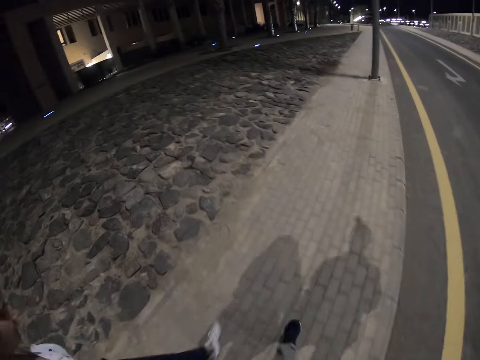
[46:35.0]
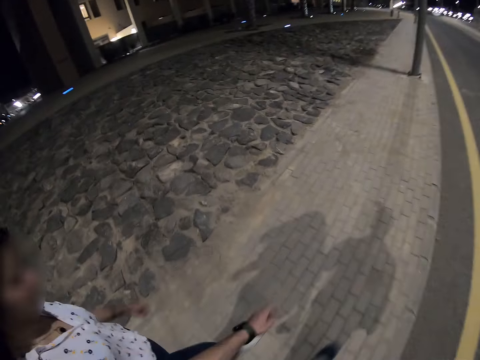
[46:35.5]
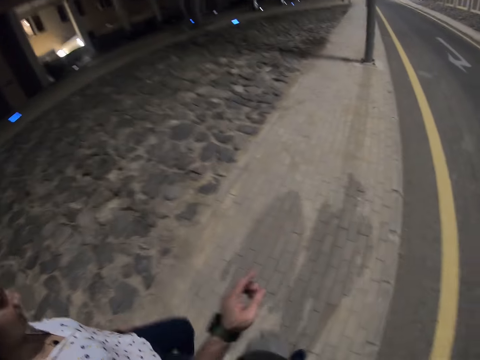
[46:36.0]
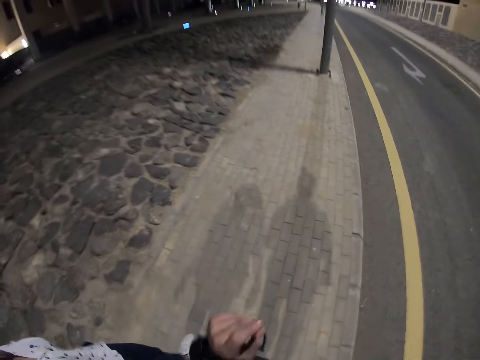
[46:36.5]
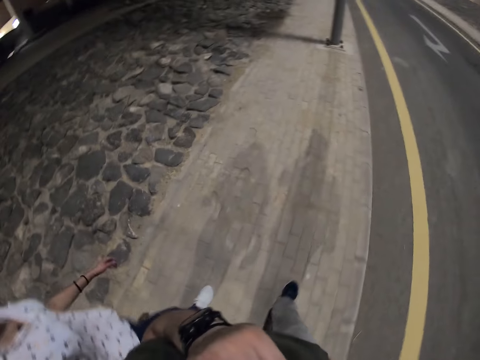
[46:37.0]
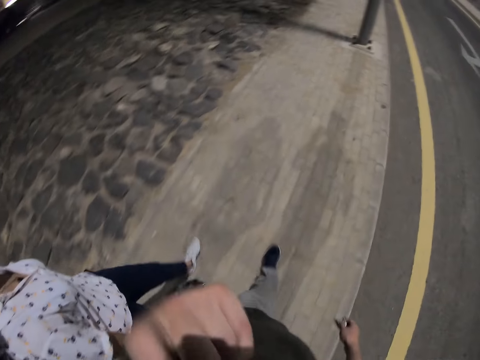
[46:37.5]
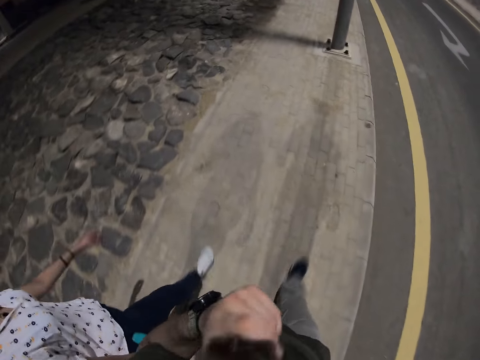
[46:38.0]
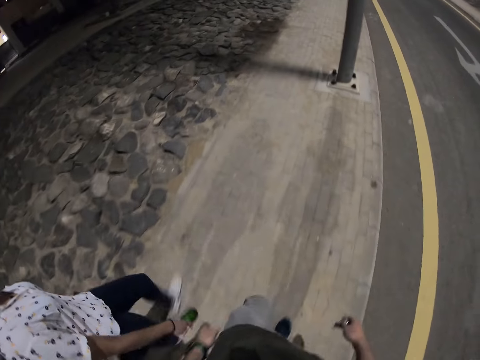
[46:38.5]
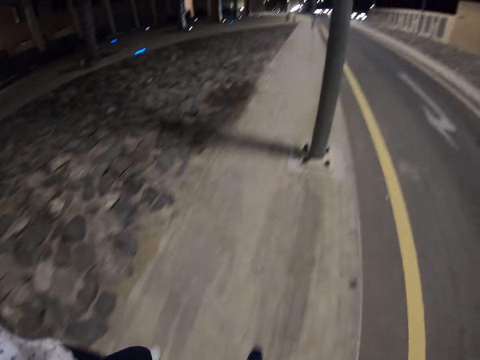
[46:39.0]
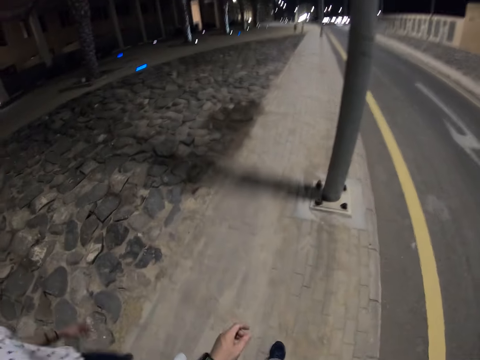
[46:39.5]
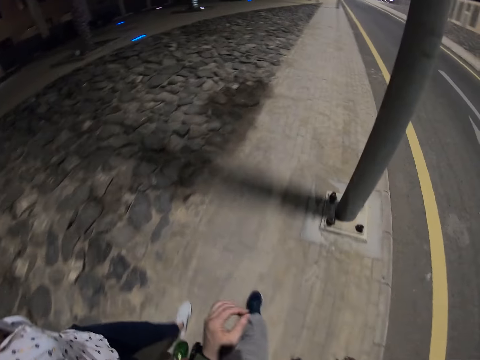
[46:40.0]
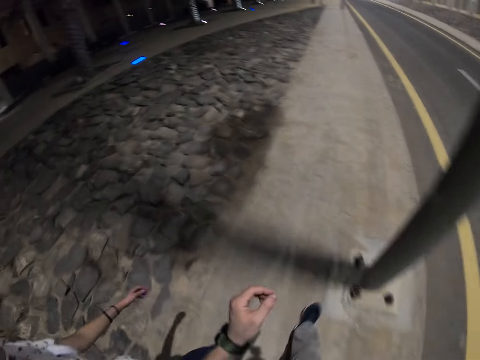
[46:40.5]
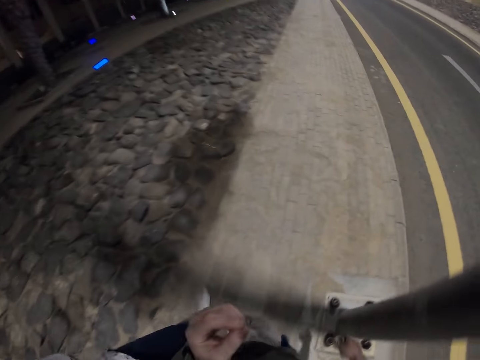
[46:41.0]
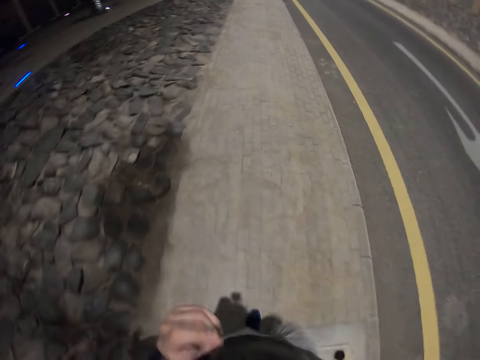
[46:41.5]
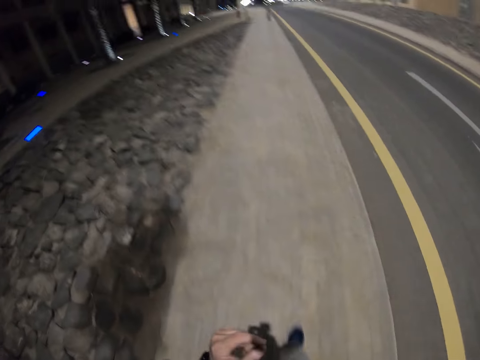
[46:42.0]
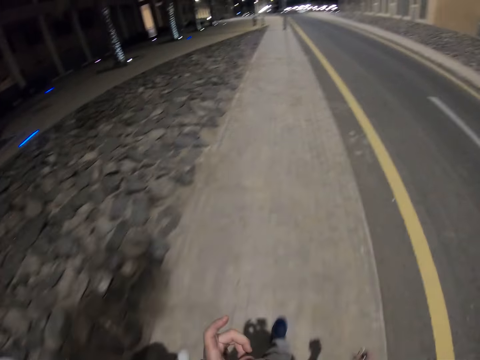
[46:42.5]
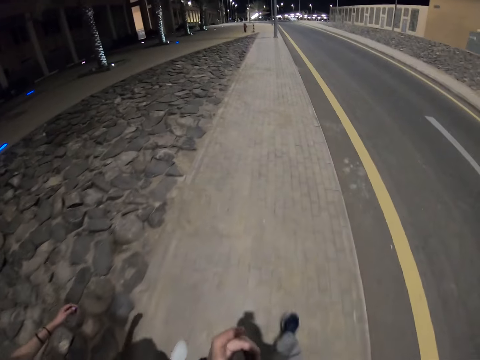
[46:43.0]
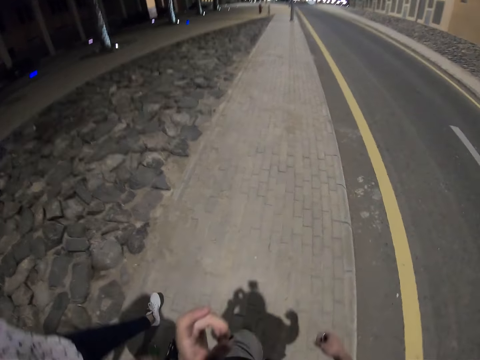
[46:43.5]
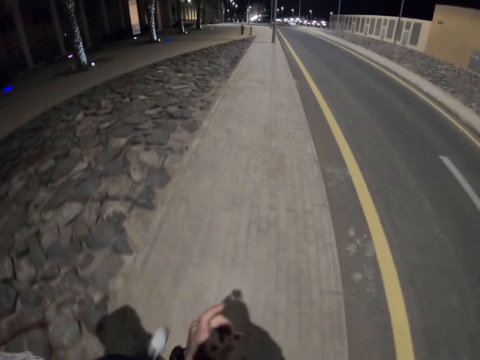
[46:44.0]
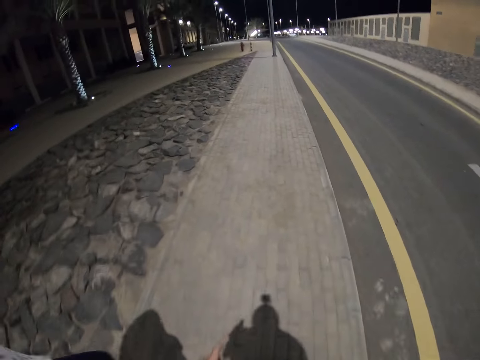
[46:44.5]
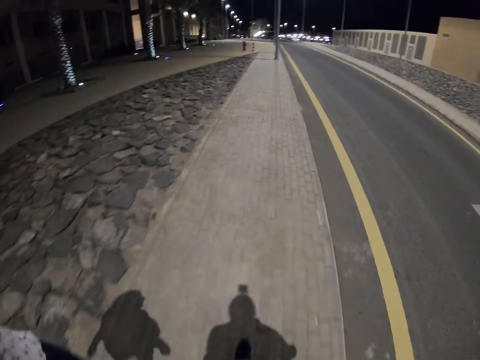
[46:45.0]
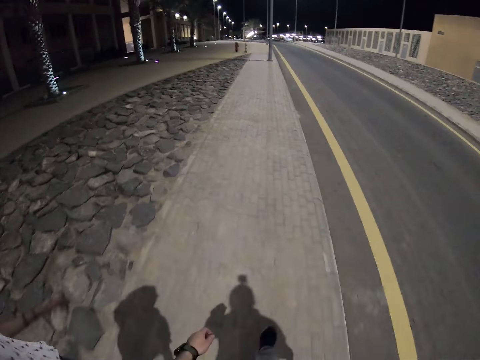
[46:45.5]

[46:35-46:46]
The camera wearer touches their face. They gesture.

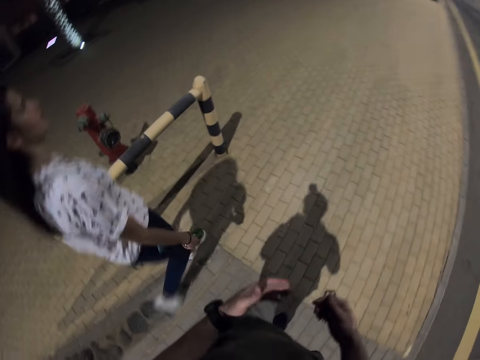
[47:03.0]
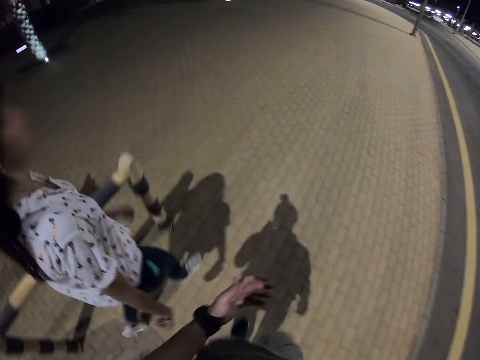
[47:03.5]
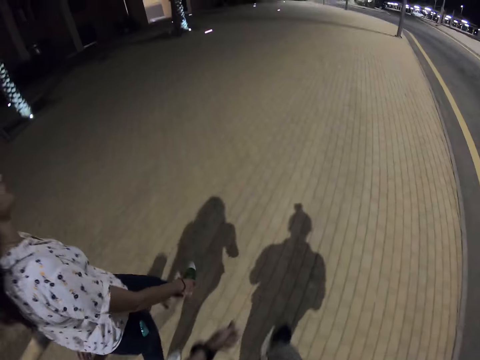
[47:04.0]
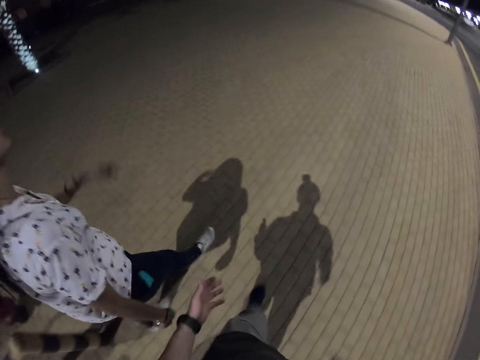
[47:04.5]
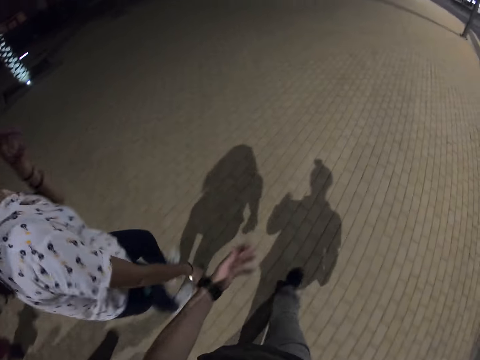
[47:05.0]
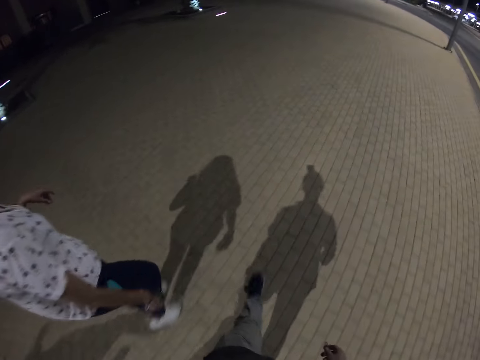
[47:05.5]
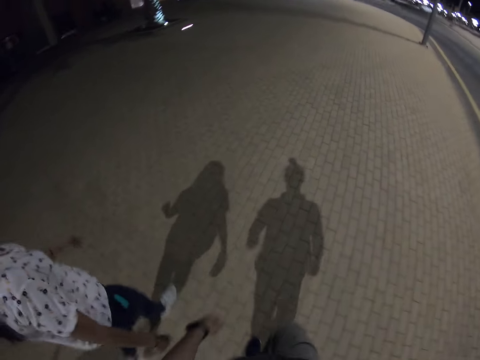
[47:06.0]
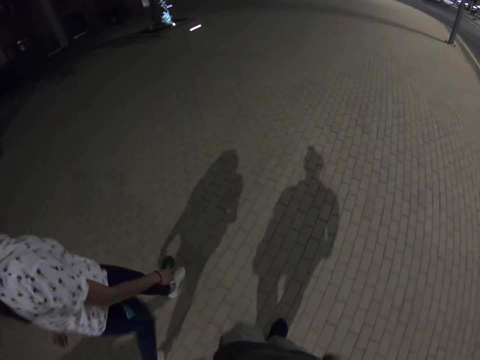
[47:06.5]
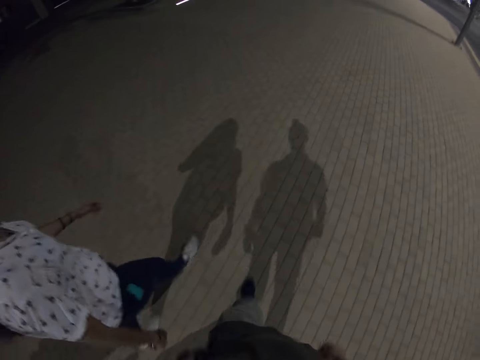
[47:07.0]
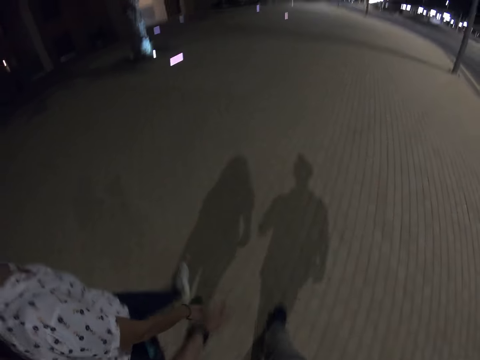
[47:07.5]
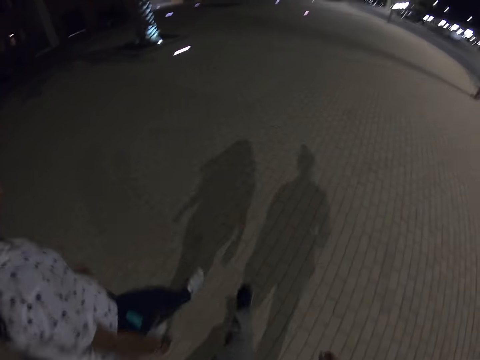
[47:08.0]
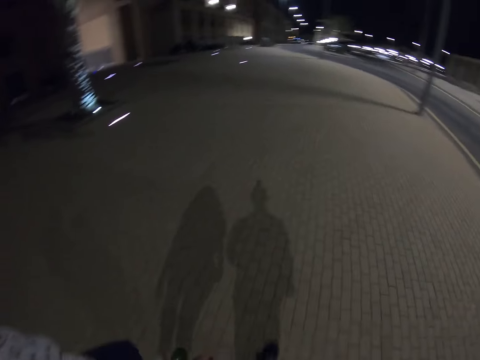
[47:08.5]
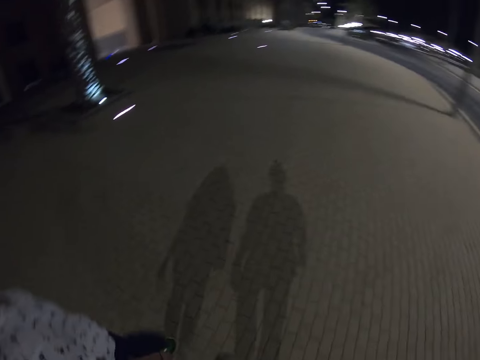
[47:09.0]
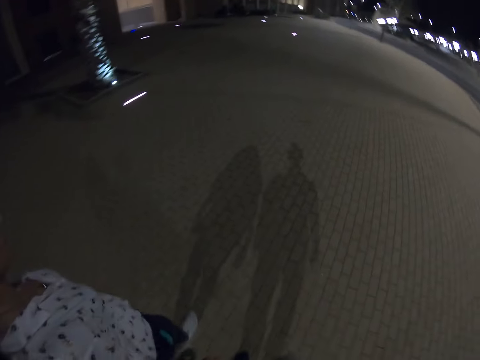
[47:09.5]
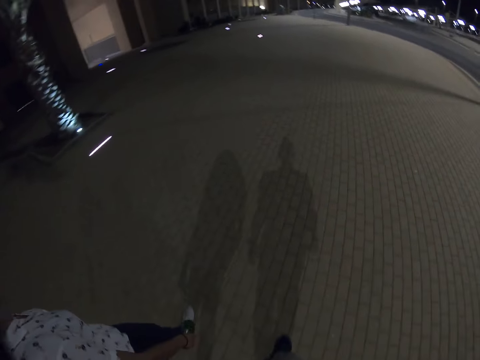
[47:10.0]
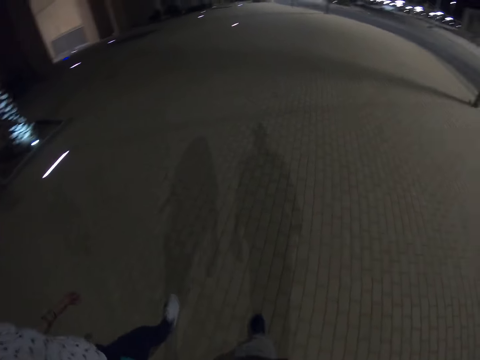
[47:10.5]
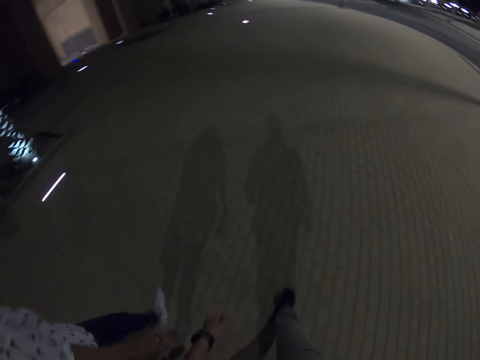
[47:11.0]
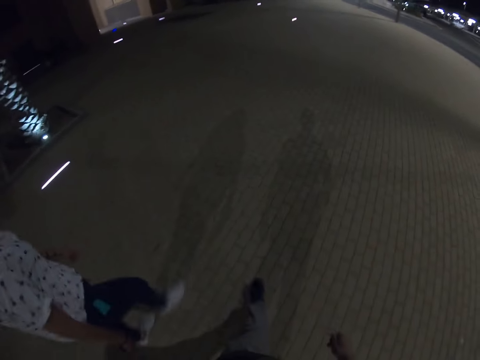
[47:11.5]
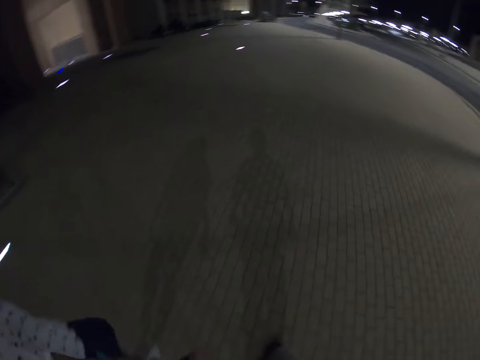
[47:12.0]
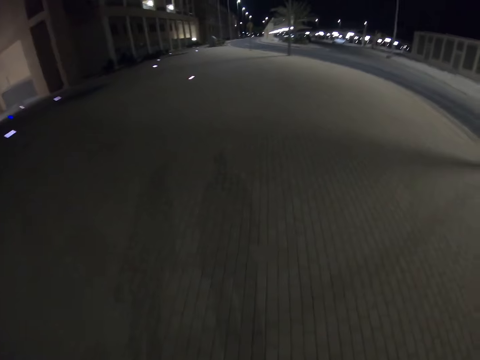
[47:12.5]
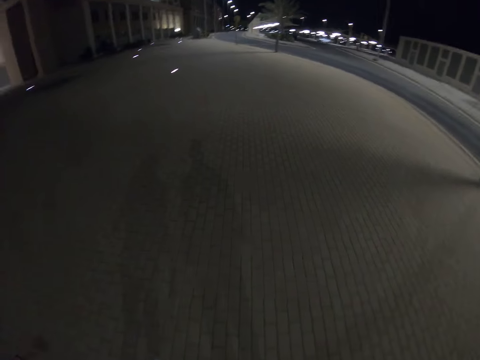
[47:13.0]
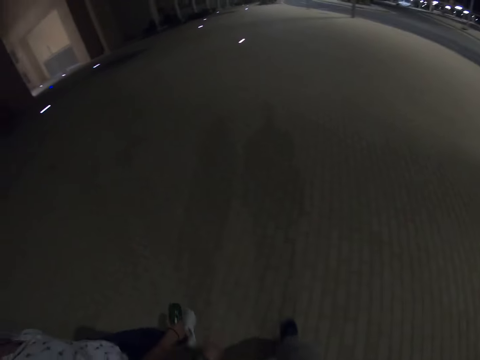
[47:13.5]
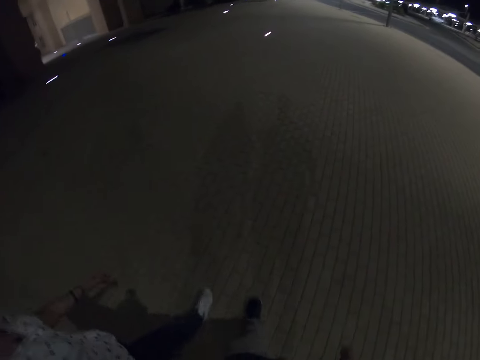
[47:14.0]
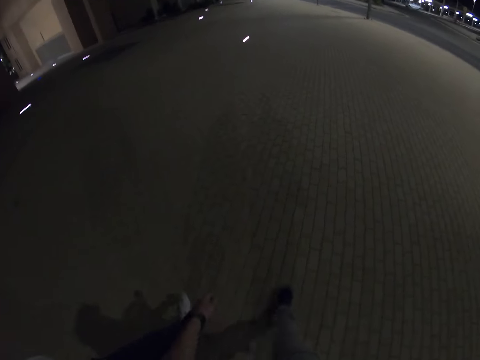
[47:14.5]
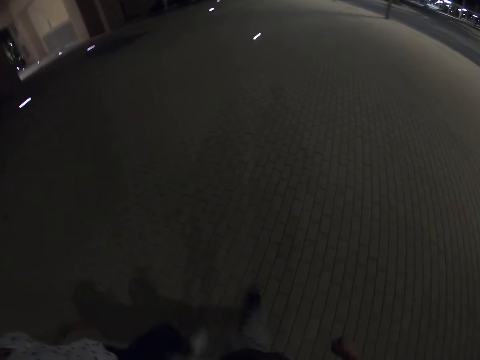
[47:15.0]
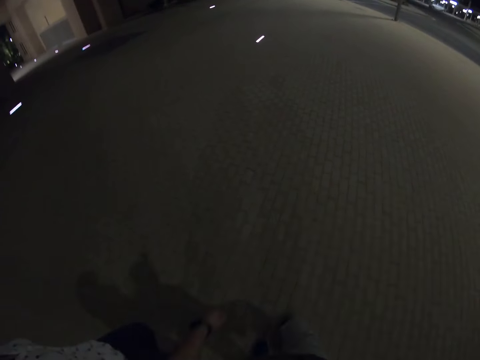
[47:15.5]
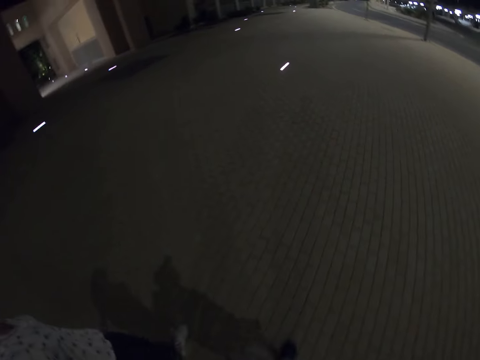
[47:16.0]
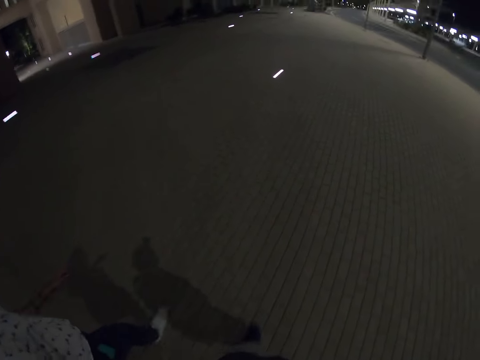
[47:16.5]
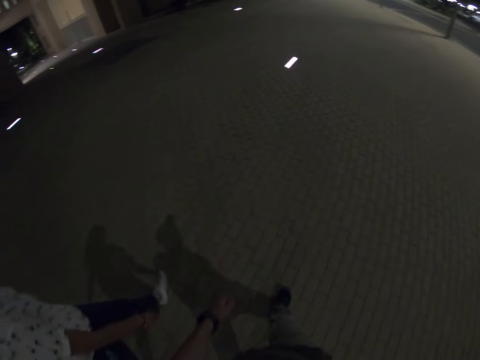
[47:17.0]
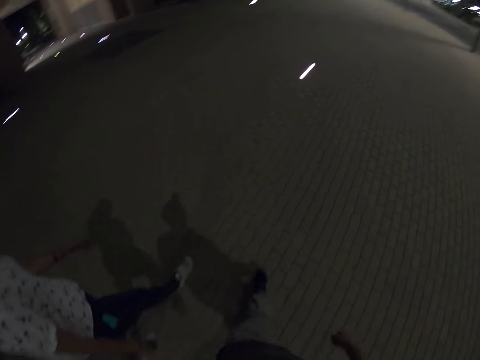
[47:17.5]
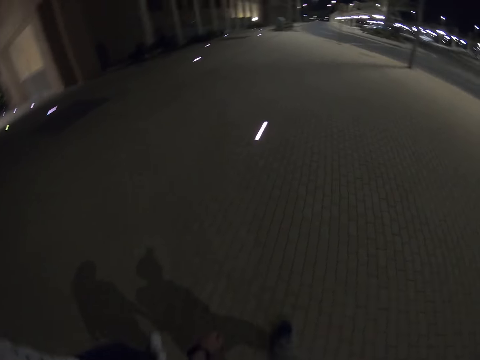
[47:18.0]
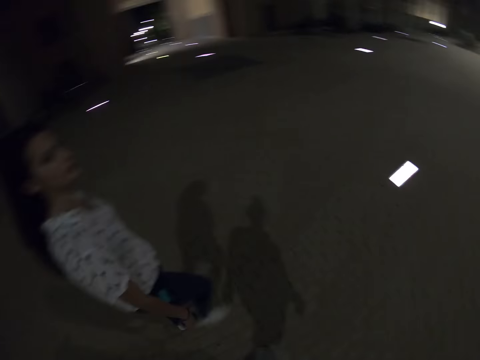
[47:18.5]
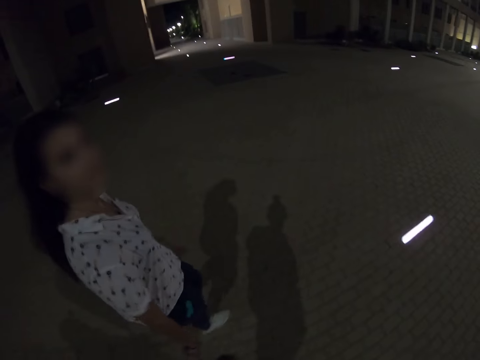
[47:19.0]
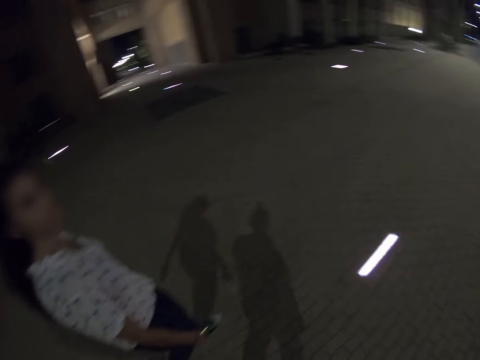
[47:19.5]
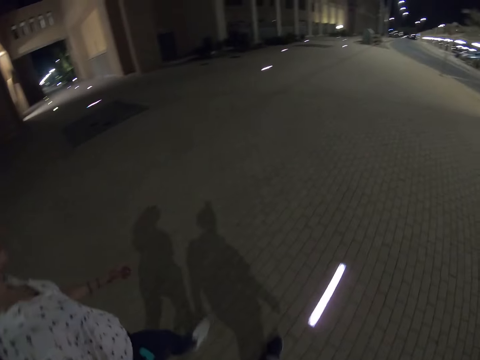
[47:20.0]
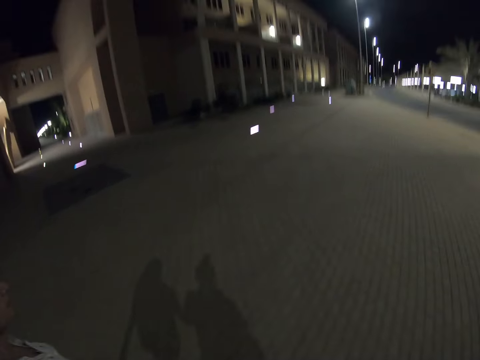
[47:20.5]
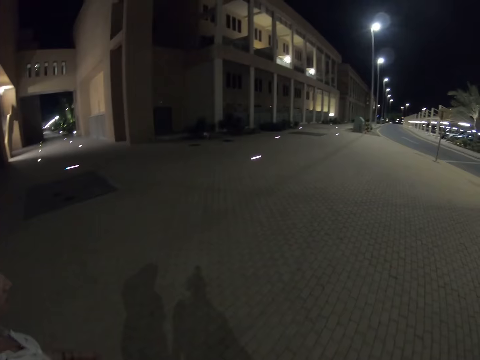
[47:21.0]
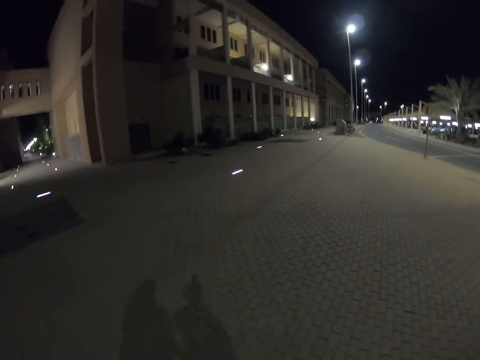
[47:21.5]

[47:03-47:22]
A woman rubs her face.
